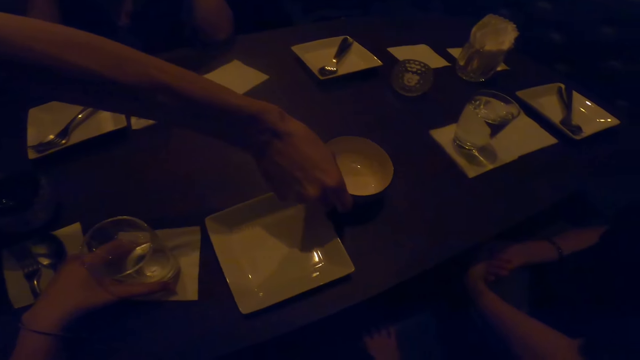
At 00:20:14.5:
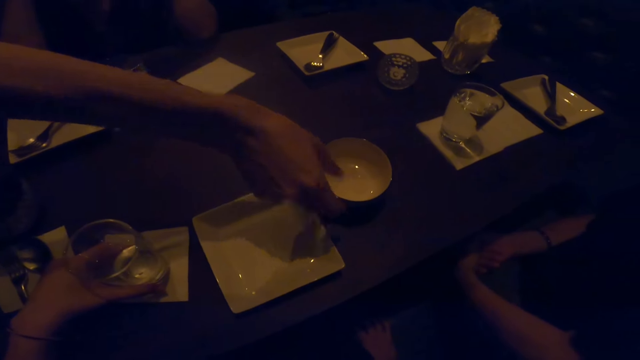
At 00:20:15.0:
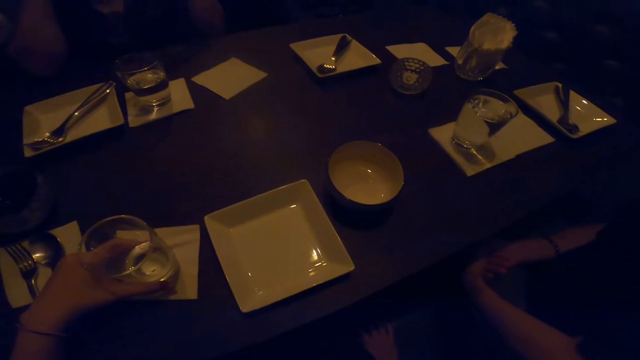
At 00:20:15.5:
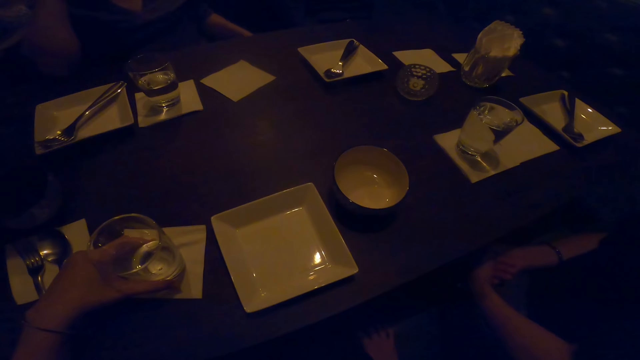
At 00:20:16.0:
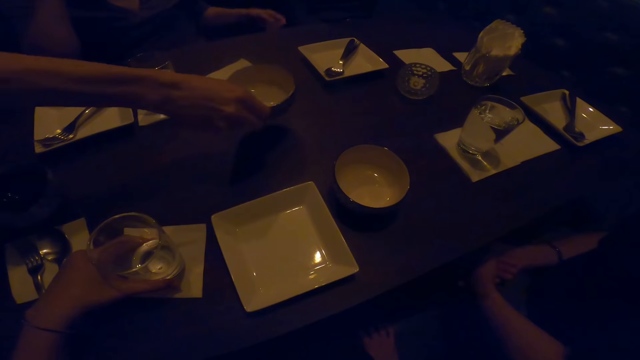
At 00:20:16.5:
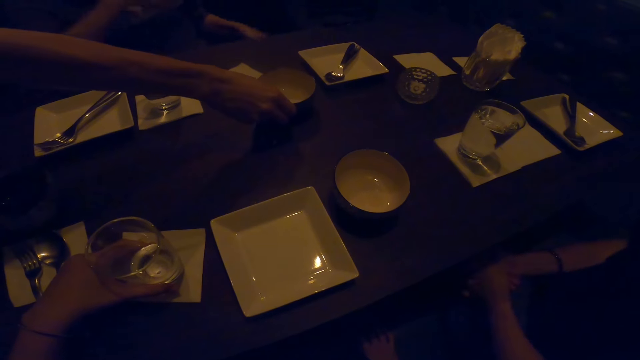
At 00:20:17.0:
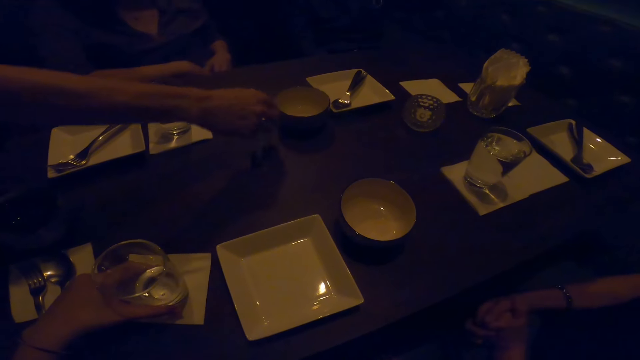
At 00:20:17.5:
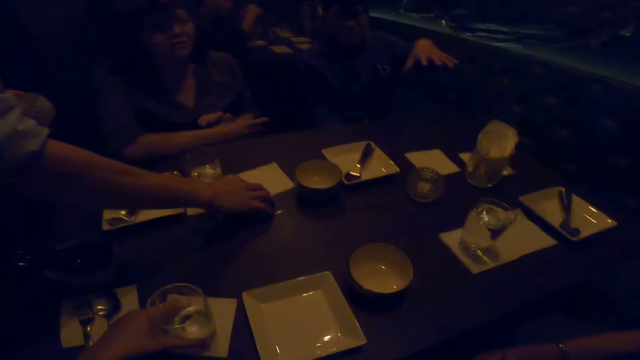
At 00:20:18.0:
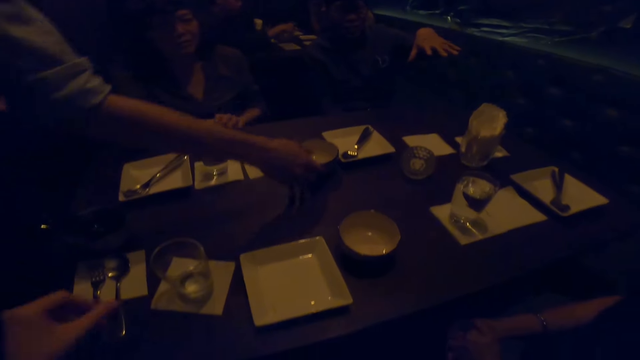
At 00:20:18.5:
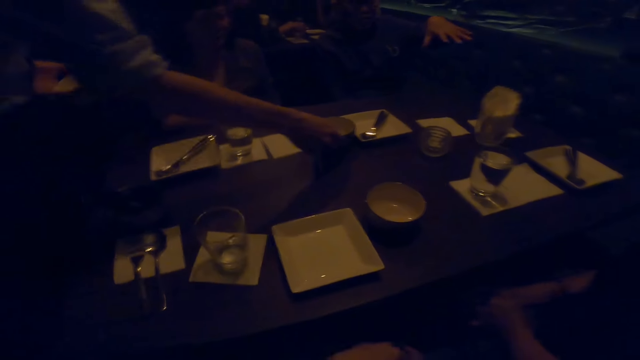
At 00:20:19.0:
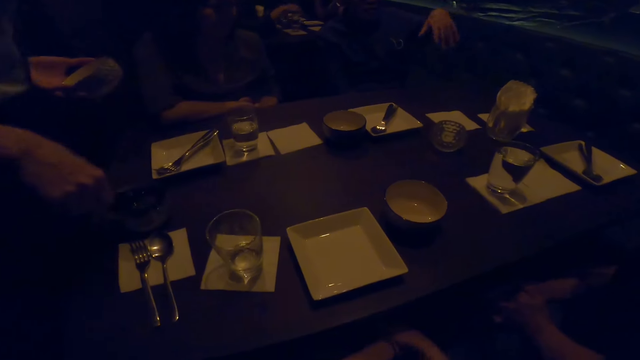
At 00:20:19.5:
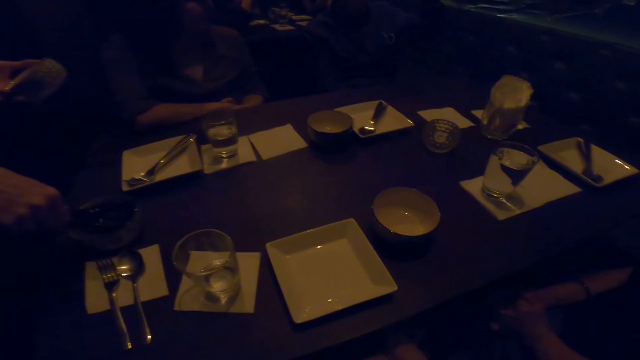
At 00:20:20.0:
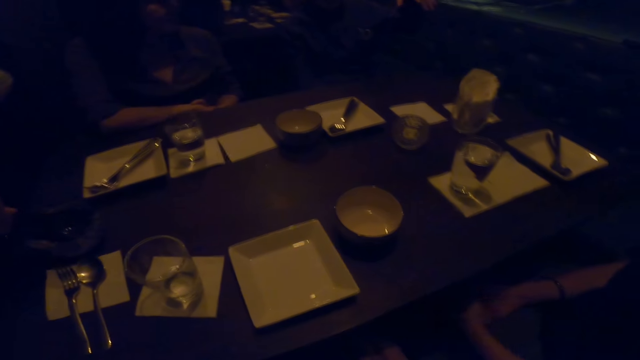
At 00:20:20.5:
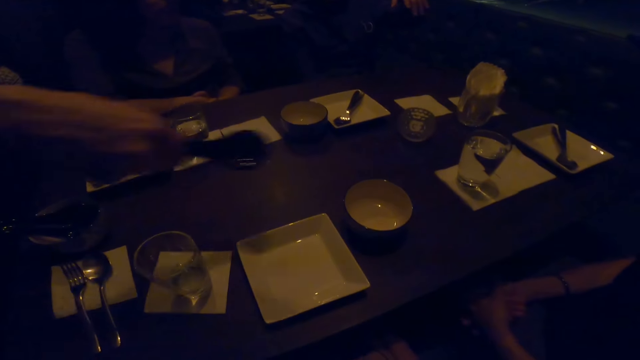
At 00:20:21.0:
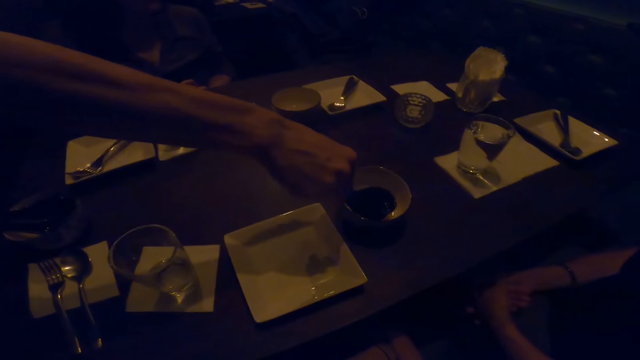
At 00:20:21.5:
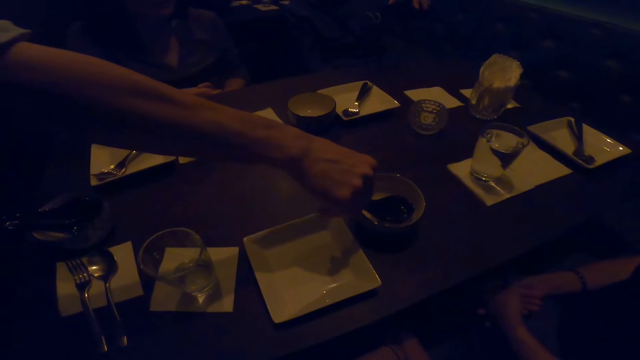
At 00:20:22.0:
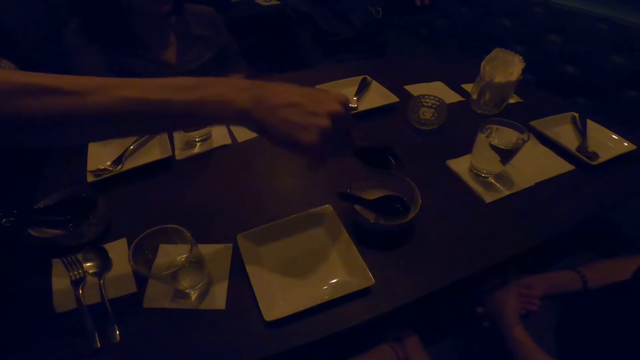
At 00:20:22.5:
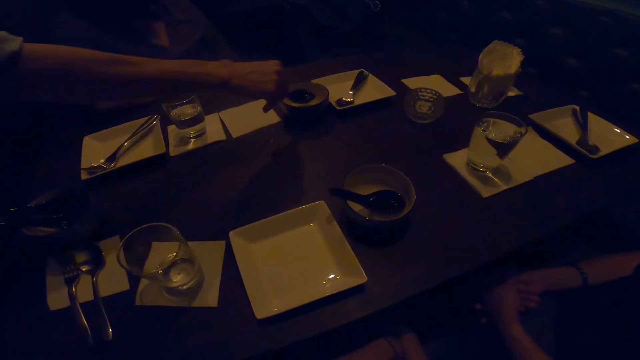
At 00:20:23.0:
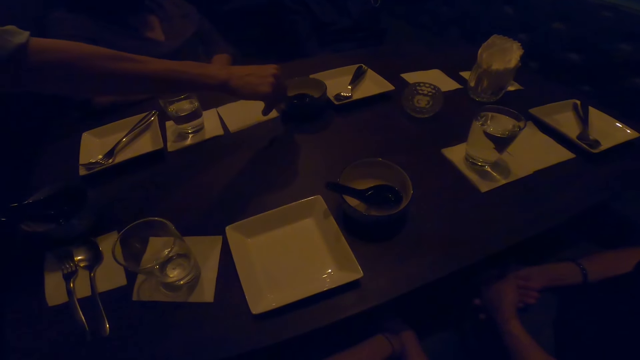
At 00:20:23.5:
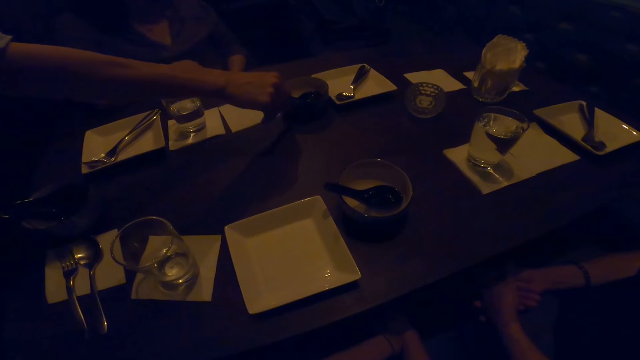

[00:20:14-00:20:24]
A man drops the bowl on the table. The man moves the bowl to the right hand. The man drops the bowl on the table. The man moves the serviette and moves the bowl. The camera wearer converses with colleagues. The man picks up the spoon with the right hand. The man drops the spoon in the bowl.

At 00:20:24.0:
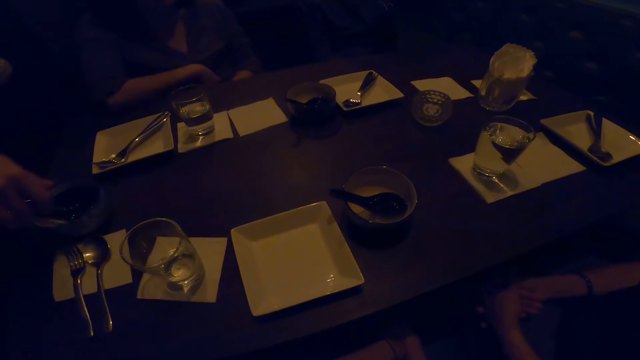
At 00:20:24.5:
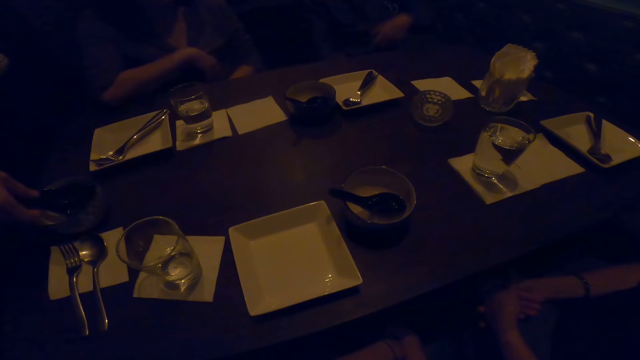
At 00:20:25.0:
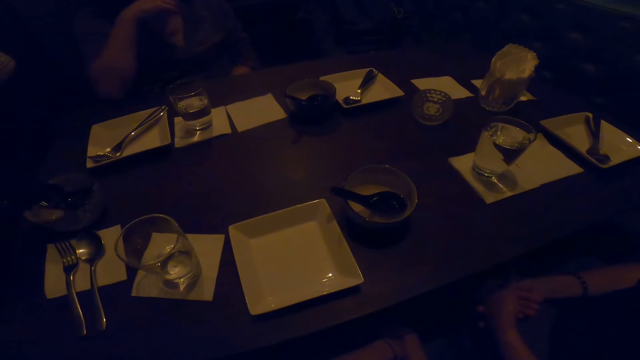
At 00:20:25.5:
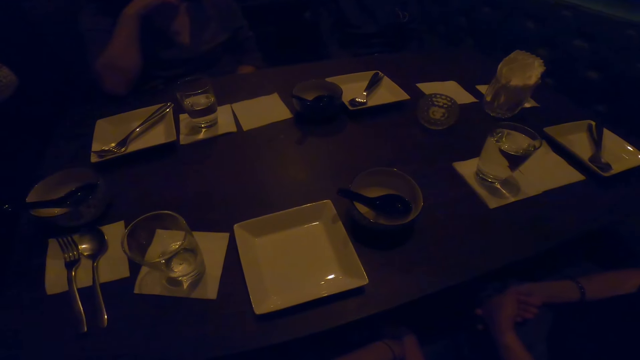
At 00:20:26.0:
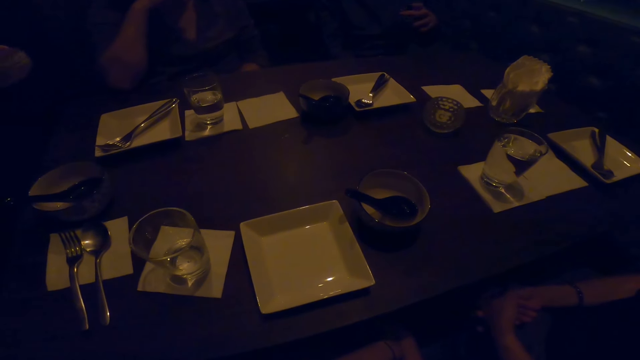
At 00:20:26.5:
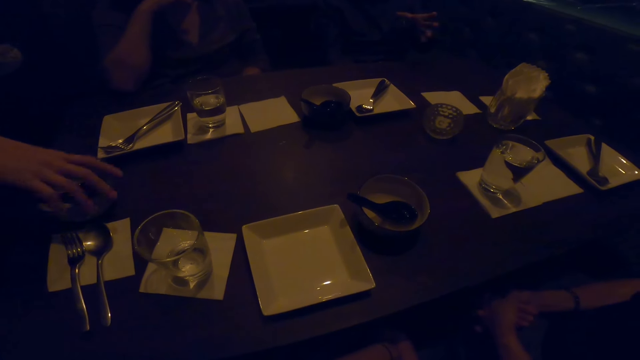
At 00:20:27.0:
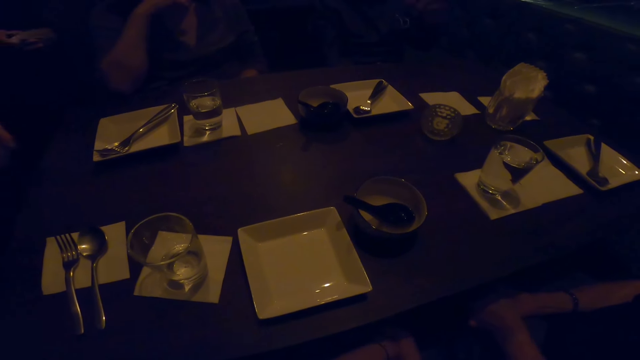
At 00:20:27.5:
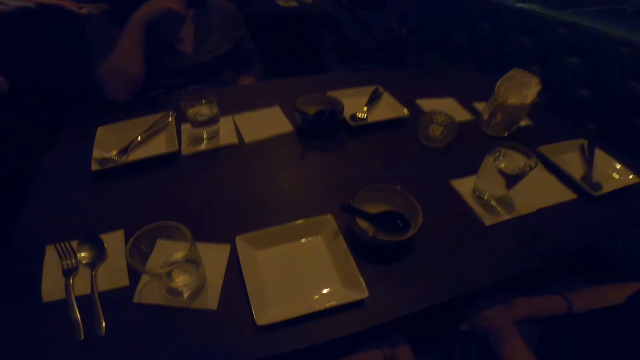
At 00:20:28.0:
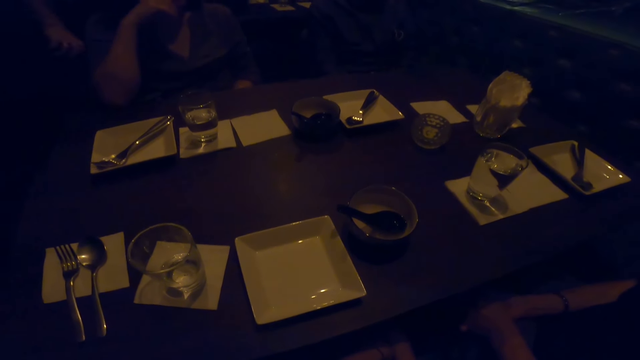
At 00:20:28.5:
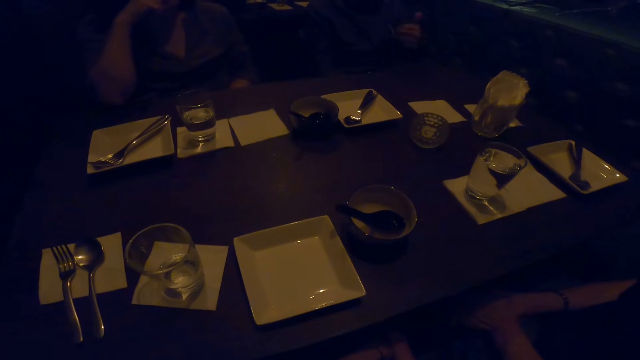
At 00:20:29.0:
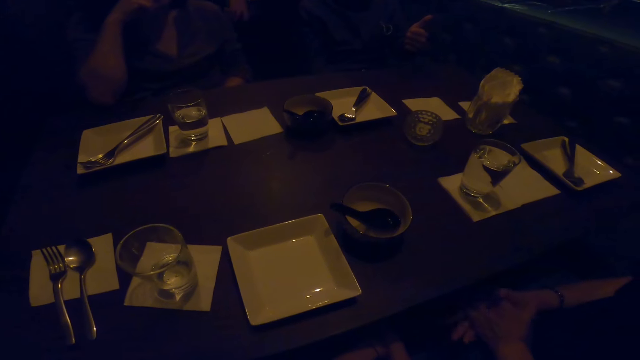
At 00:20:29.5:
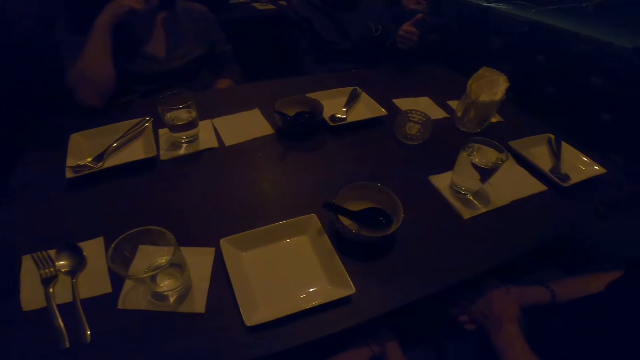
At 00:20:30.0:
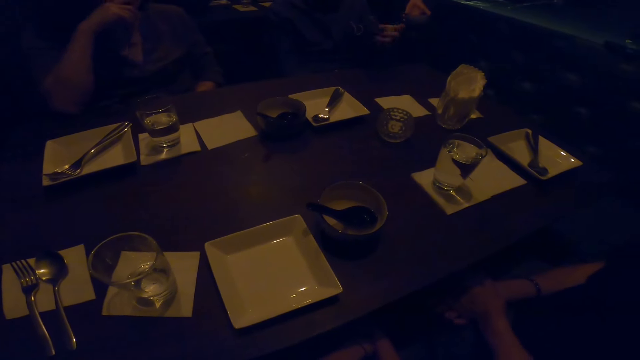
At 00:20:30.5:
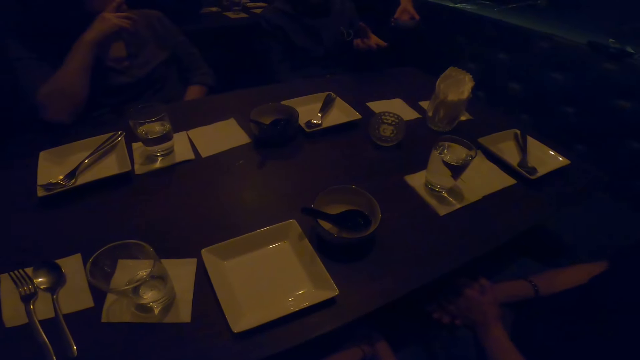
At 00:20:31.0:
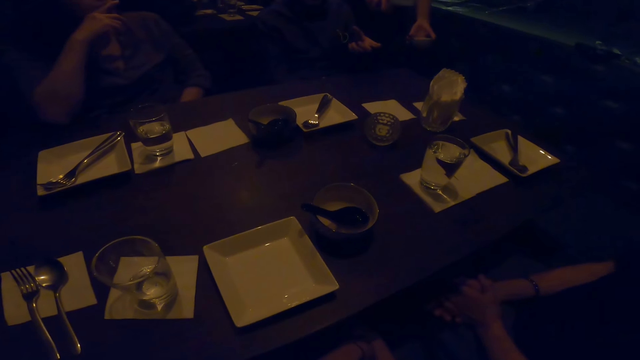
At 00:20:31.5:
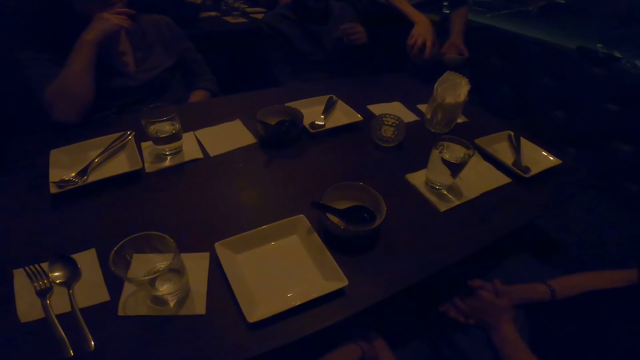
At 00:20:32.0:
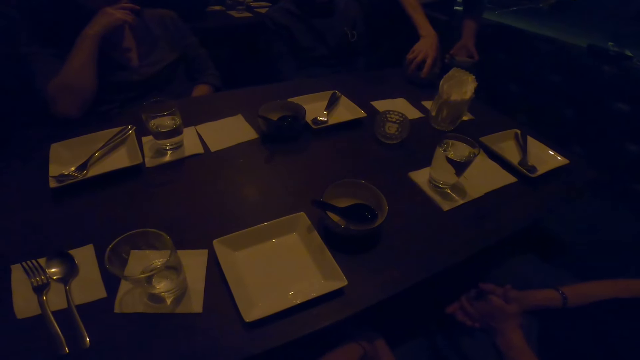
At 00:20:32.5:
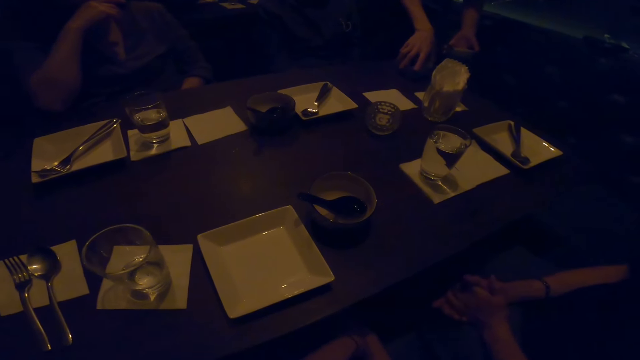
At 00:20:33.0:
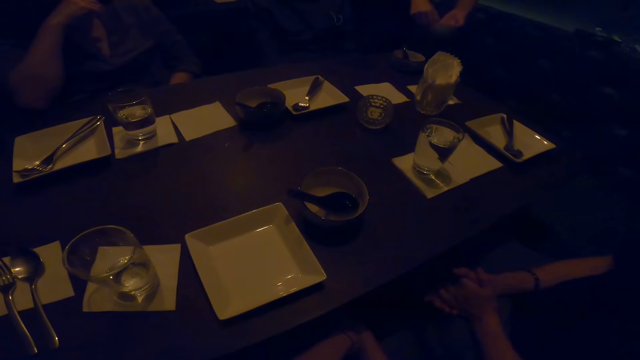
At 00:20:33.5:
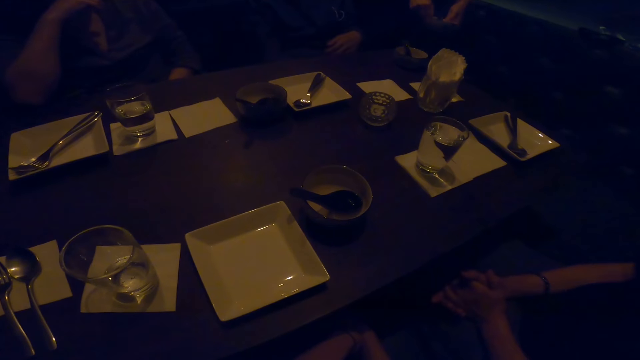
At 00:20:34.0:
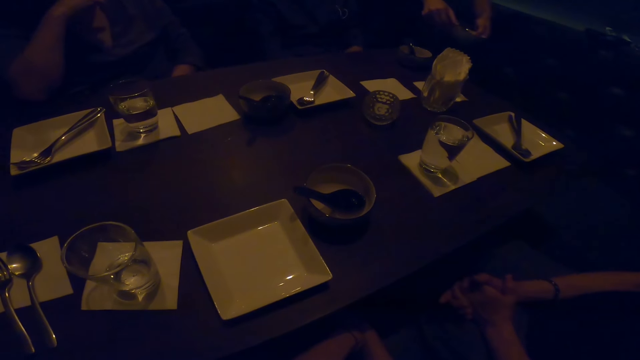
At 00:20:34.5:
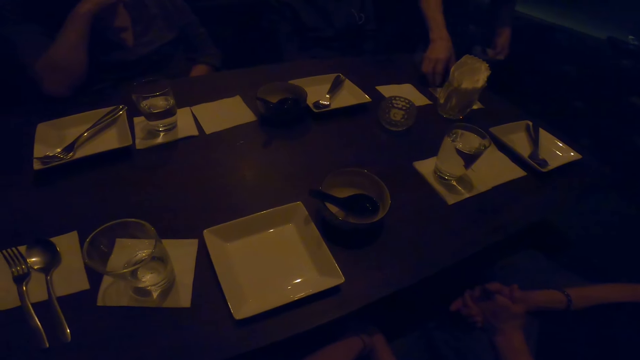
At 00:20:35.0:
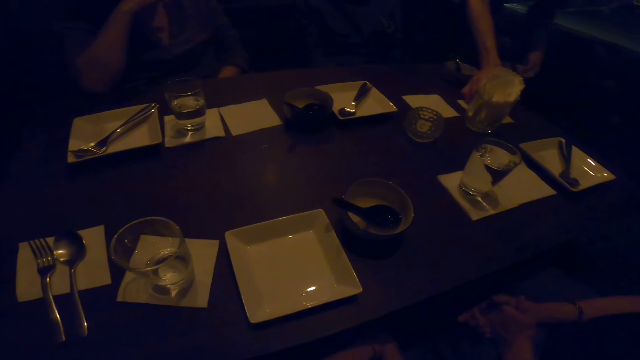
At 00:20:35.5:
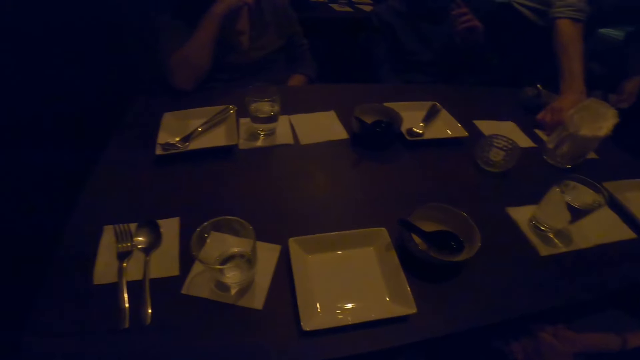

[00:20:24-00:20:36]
A man picks up the spoon with the right hand. The man picks up the bowl with the right hand and walks in the room. The man drops the bowl on the table.
